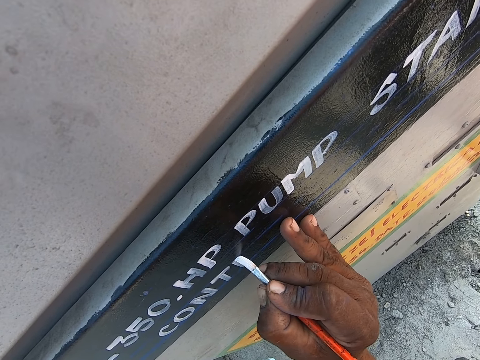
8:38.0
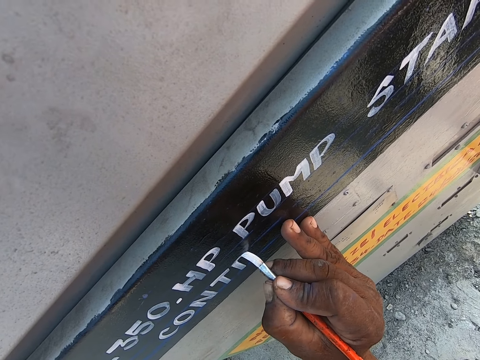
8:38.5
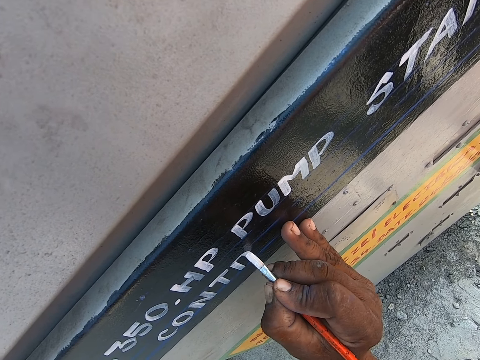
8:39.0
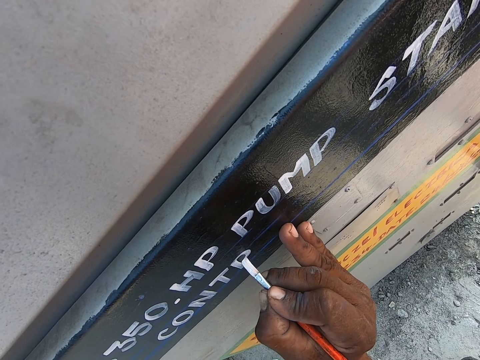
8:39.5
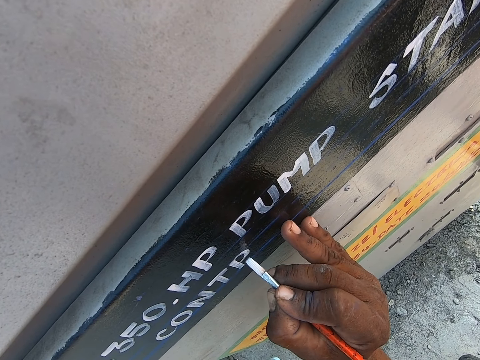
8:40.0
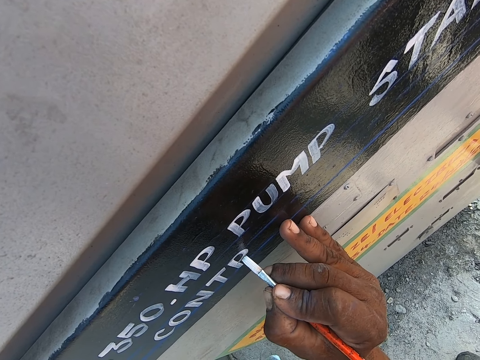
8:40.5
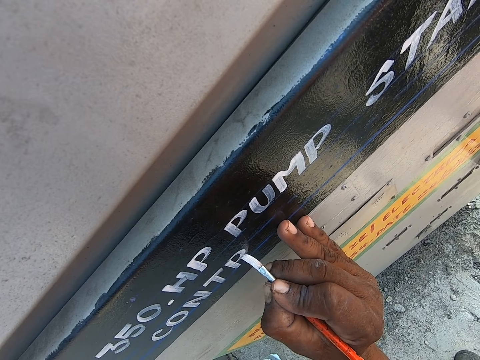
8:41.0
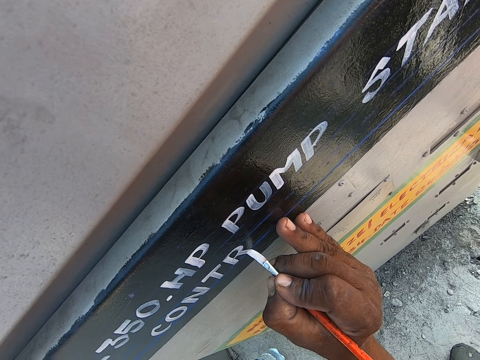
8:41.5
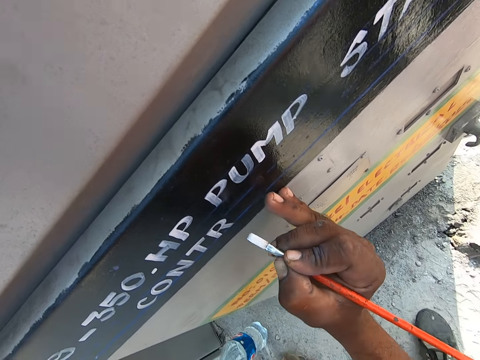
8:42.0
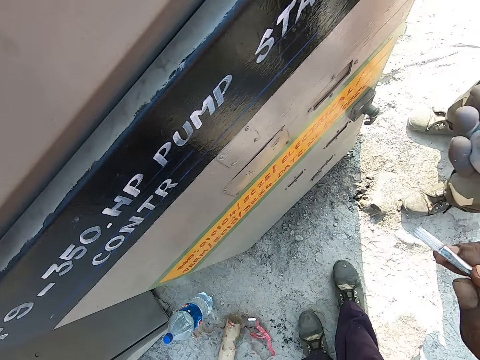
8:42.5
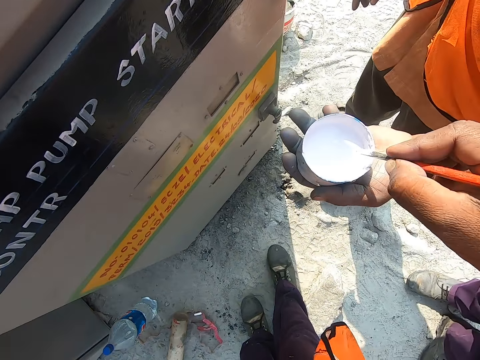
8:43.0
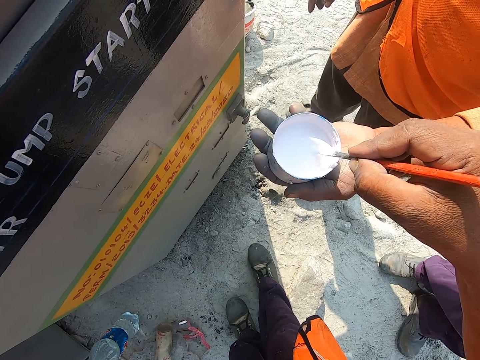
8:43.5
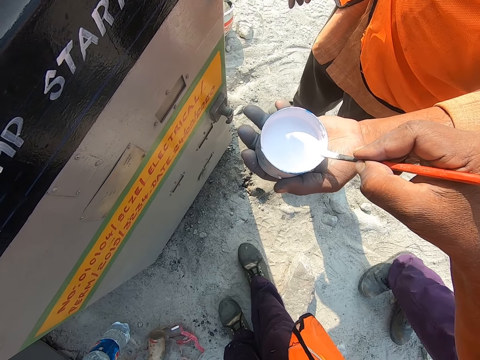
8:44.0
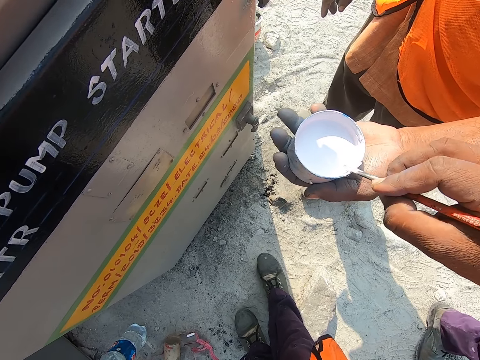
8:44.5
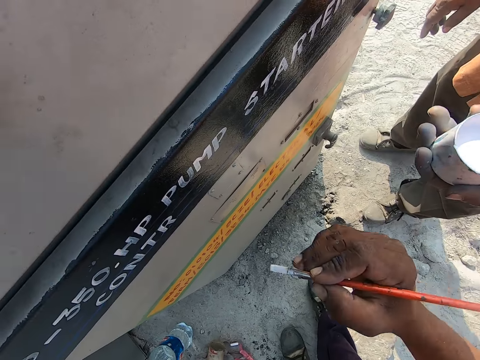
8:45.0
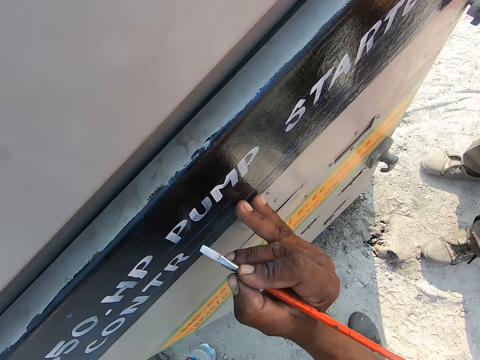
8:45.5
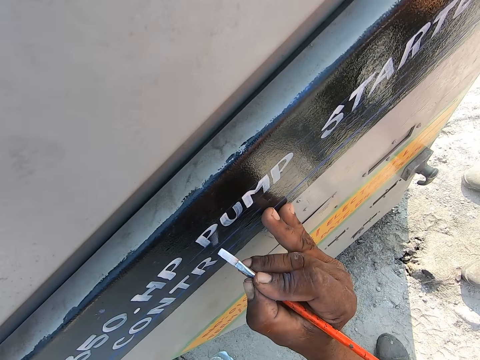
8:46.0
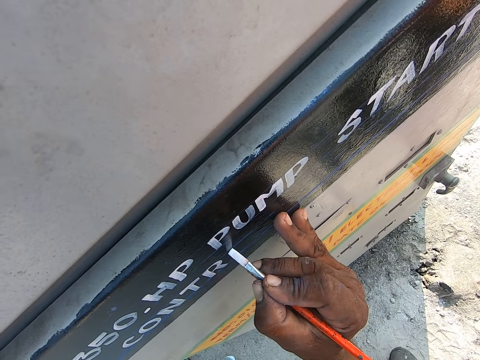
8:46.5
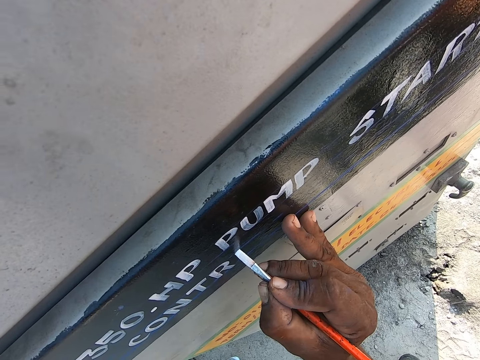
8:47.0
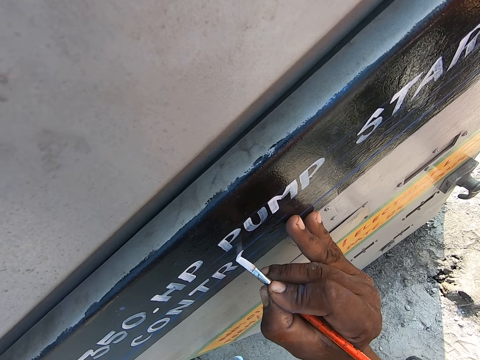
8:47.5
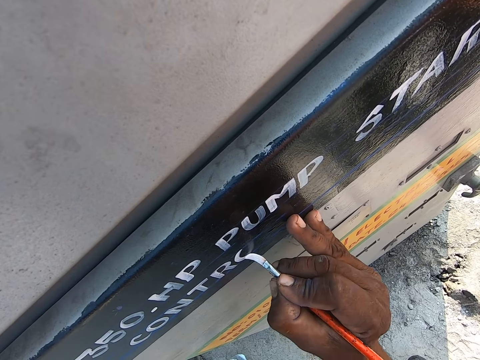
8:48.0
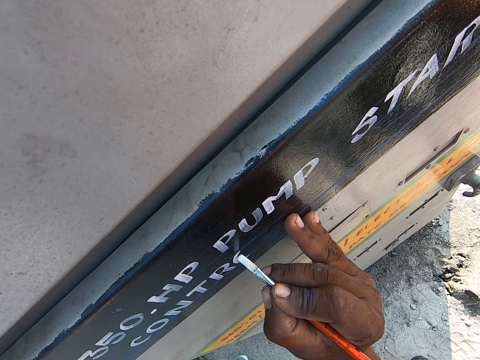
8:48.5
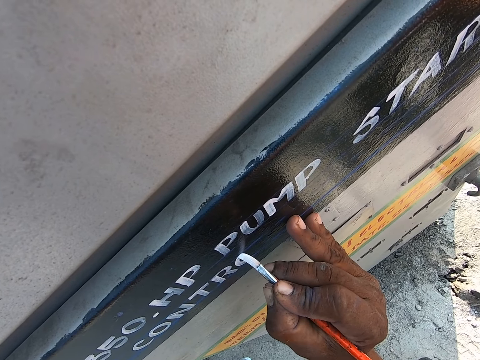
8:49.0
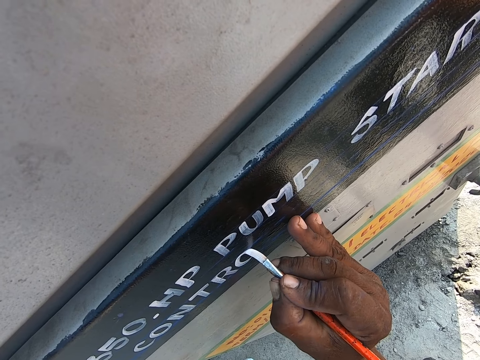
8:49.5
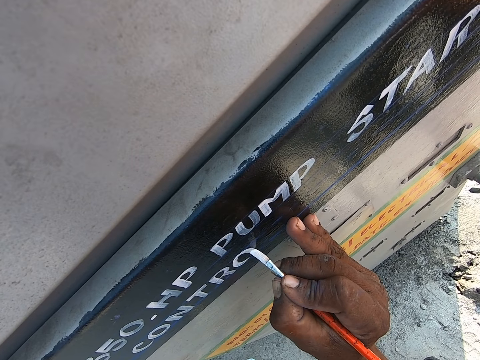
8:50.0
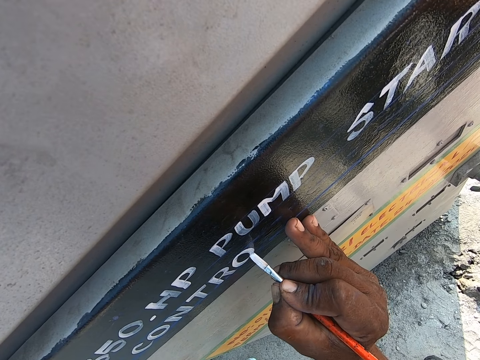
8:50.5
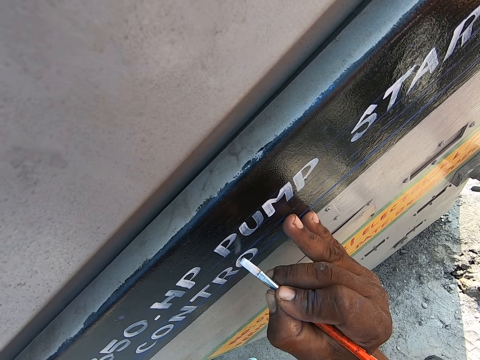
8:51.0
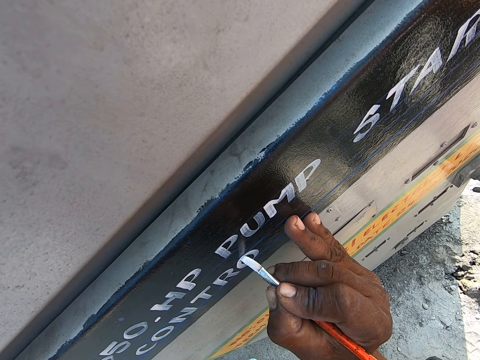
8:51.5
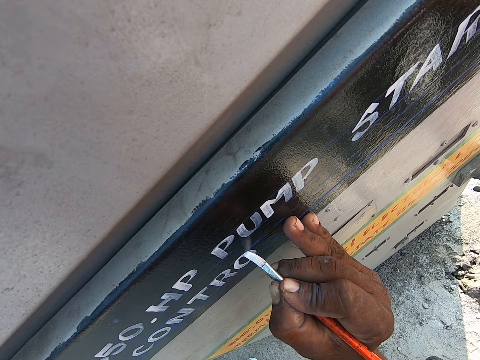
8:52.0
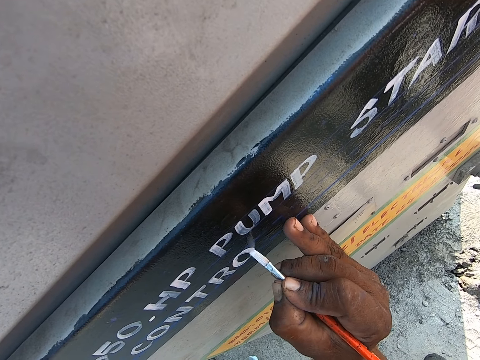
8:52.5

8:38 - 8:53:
The camera wearer turns to a person. He dips a painting brush in a tin of paint. He smears off paint from the painting brush. He turns to a fuel pump. He leans his hand on the fuel pump. He writes on the fuel pump with the painting brush.

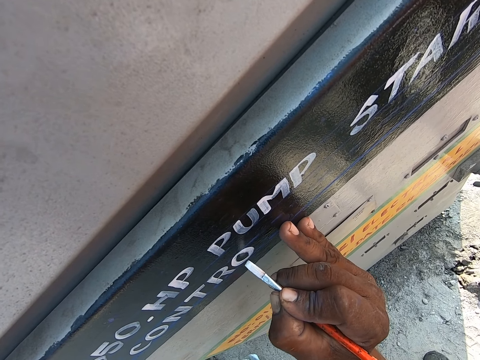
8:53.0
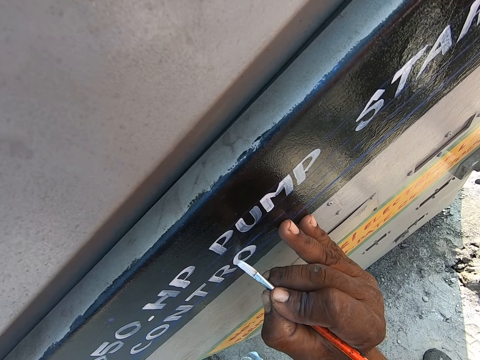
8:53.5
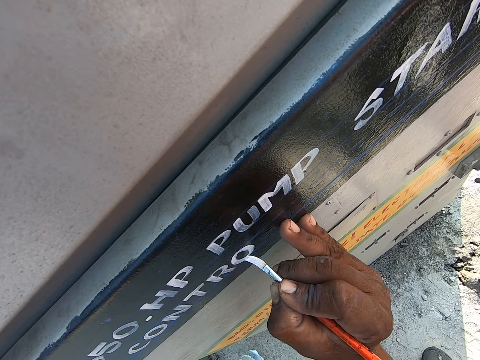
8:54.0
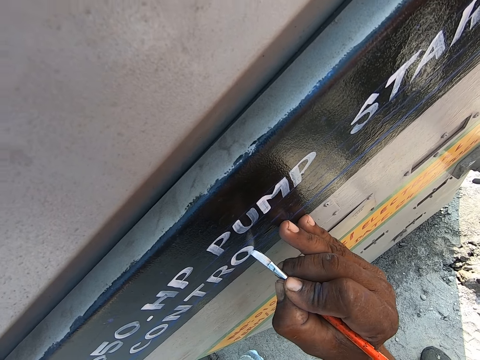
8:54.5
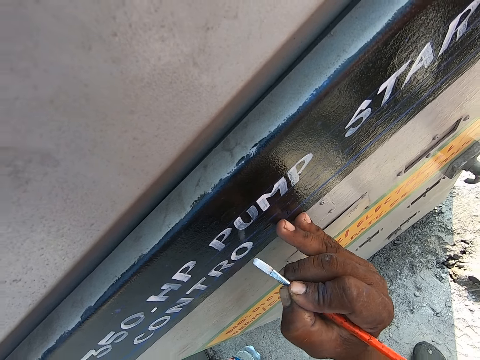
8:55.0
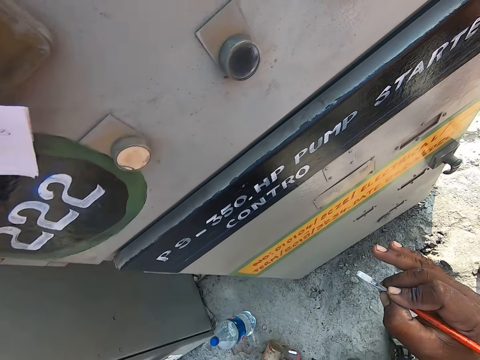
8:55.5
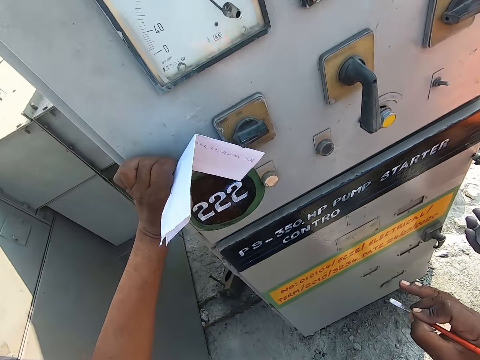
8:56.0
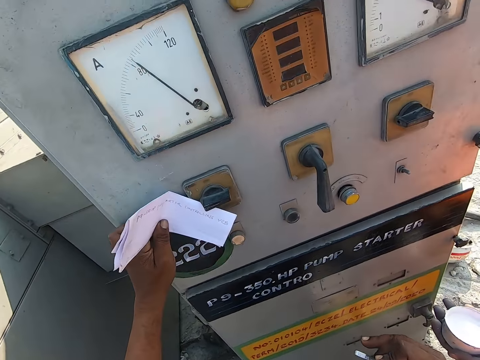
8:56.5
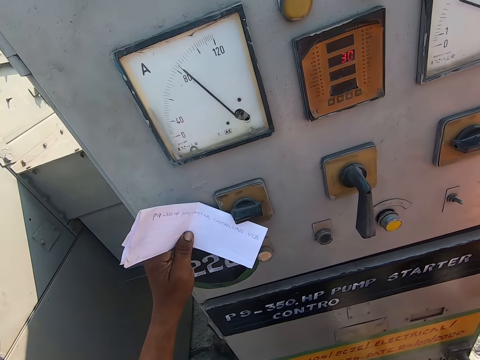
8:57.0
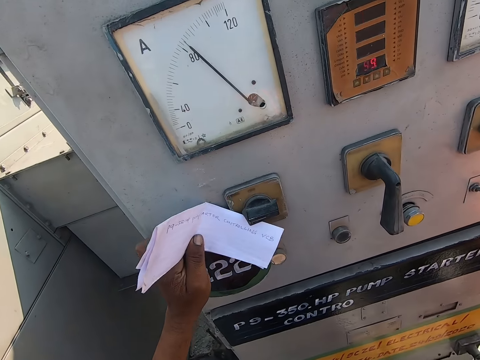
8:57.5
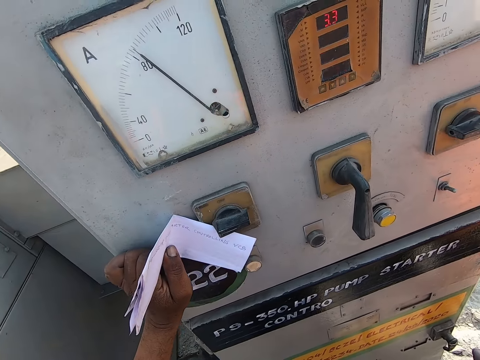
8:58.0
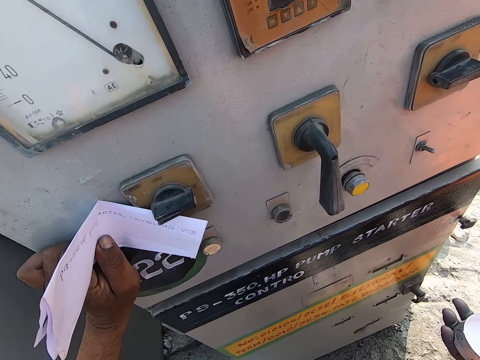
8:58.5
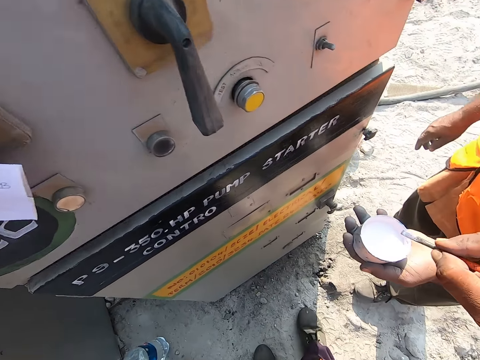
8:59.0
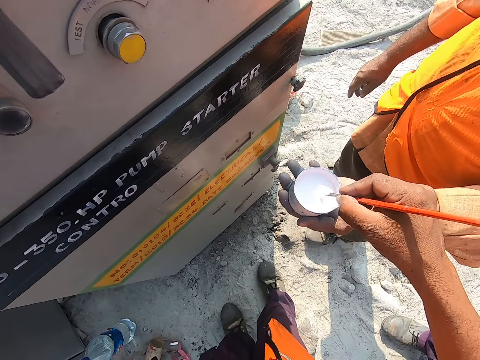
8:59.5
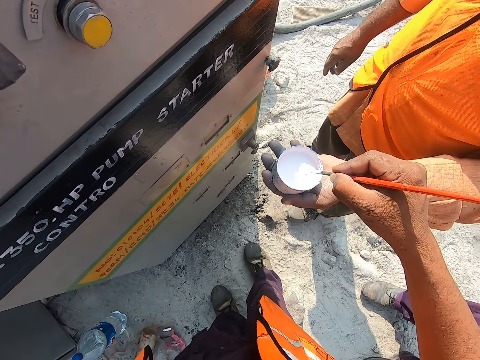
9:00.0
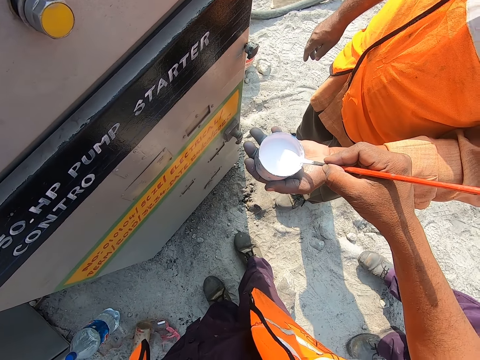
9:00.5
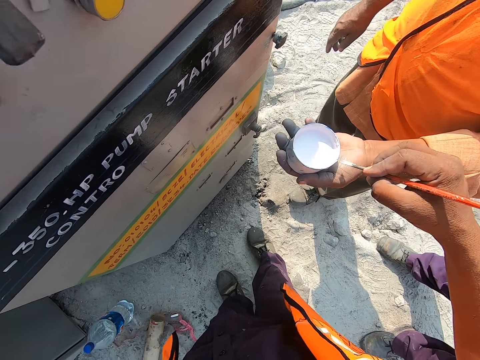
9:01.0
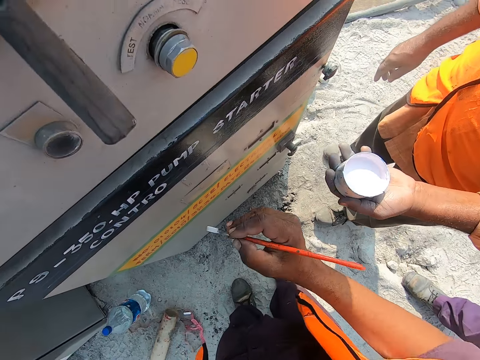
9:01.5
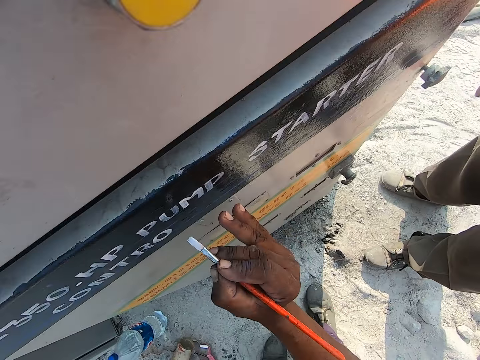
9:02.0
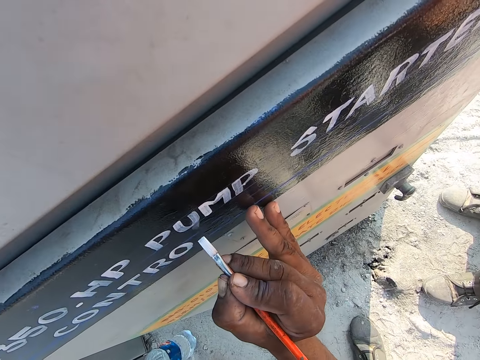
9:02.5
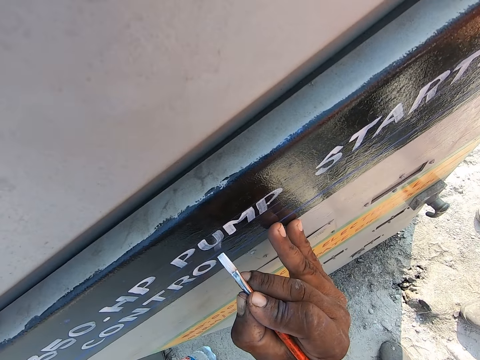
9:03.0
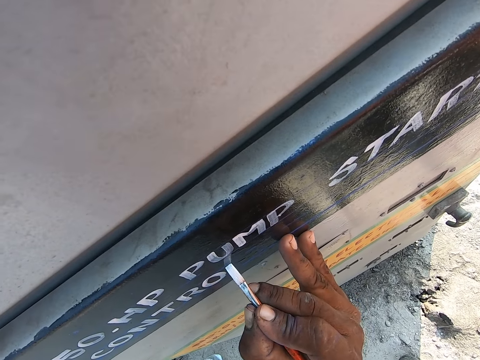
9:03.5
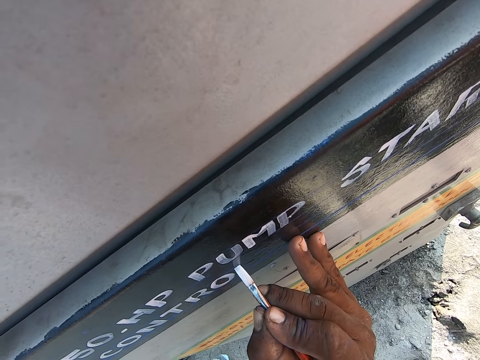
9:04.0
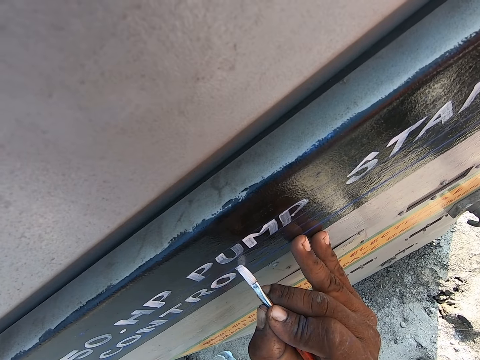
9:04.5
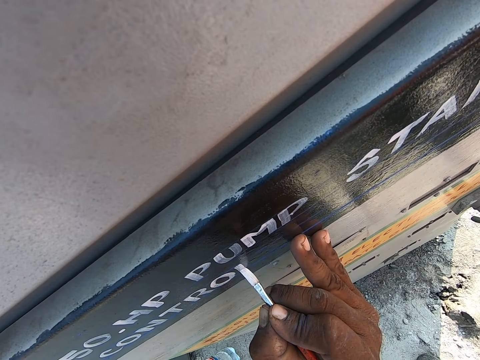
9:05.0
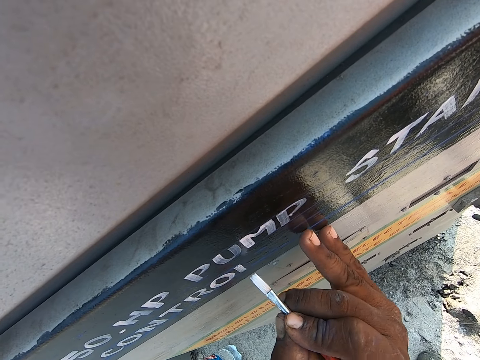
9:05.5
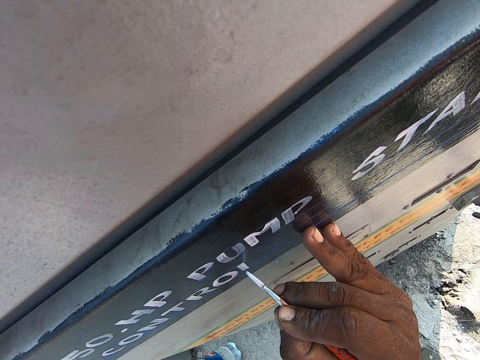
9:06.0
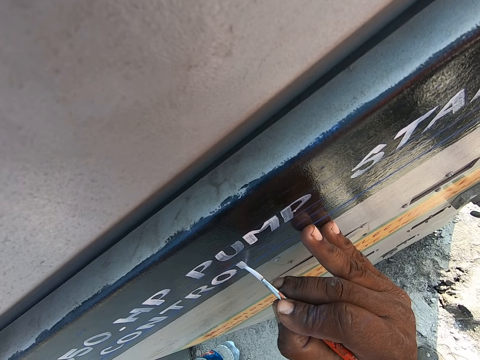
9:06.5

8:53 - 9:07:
The camera wearer looks at writing on a paper in his left hand. He turns to a person. He dips a painting brush in a tin of paint. He smears off paint from the painting brush. He turns to a fuel pump. He leans his hand on the fuel pump. He writes on the fuel pump with the painting brush.
